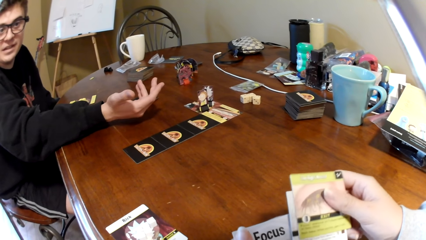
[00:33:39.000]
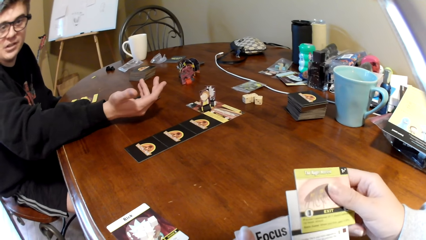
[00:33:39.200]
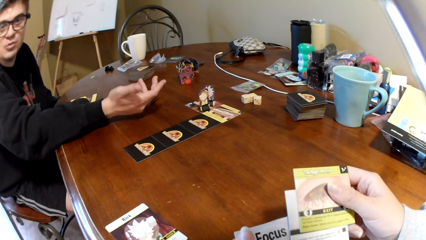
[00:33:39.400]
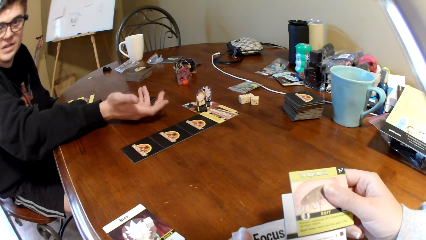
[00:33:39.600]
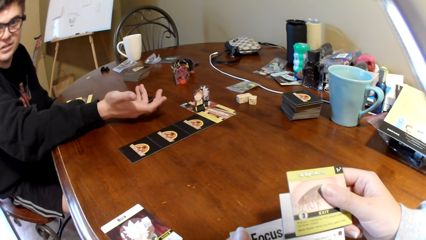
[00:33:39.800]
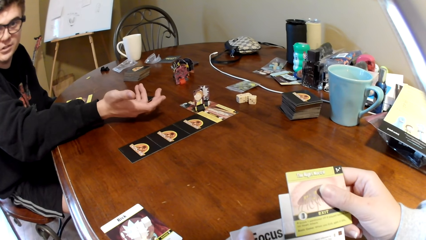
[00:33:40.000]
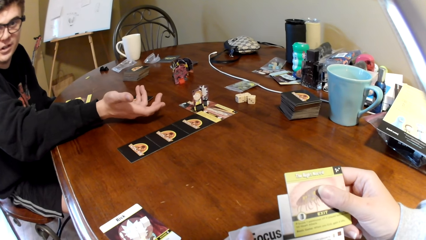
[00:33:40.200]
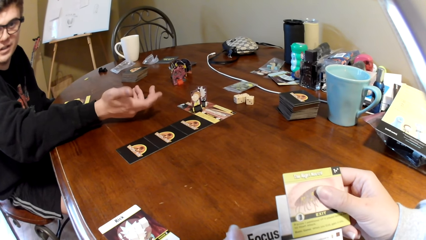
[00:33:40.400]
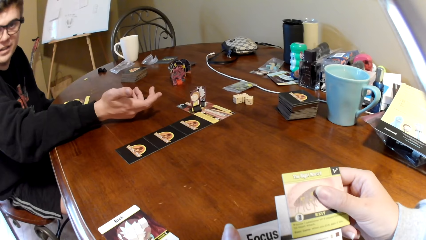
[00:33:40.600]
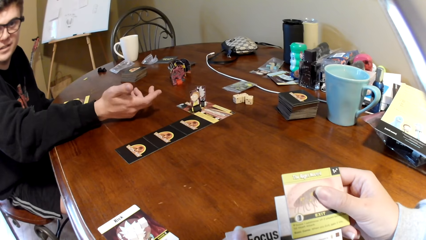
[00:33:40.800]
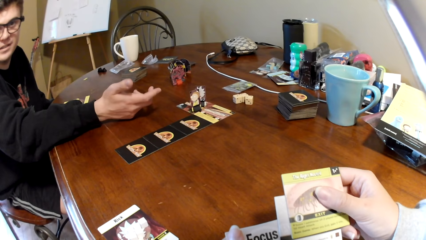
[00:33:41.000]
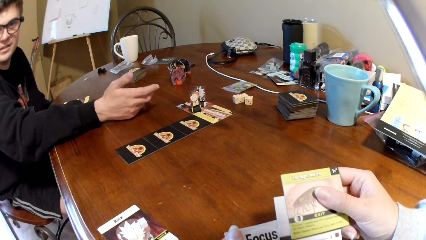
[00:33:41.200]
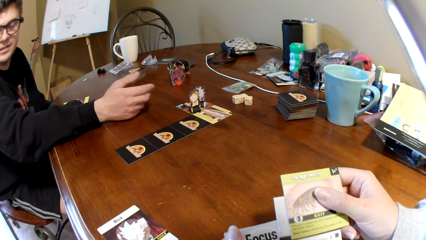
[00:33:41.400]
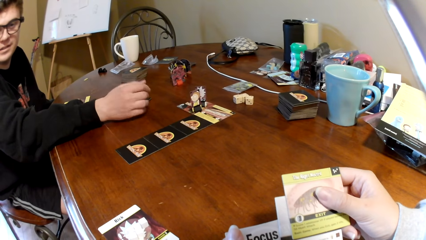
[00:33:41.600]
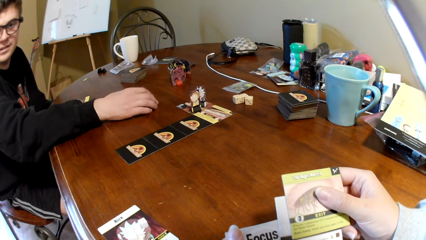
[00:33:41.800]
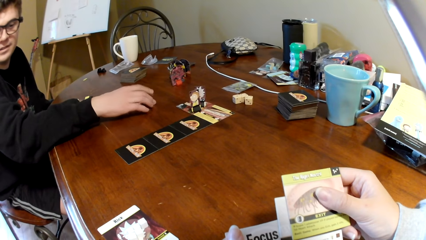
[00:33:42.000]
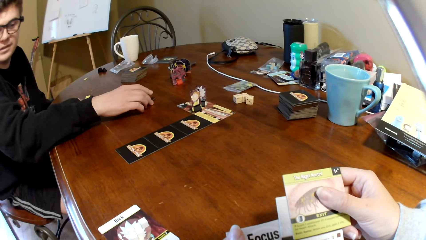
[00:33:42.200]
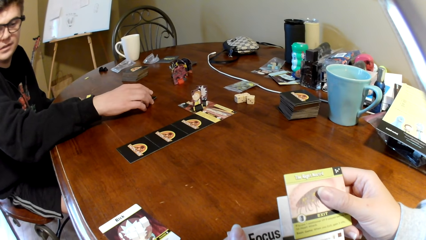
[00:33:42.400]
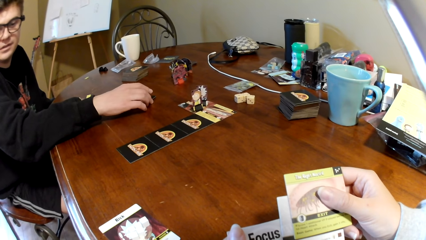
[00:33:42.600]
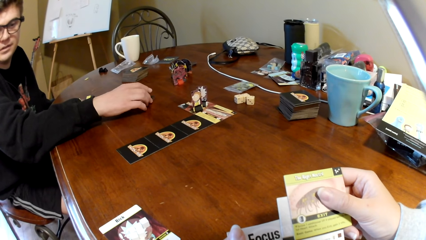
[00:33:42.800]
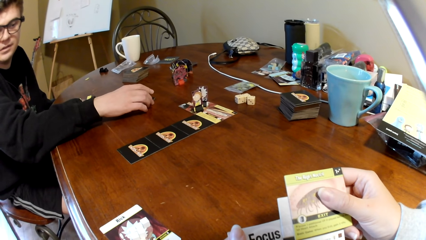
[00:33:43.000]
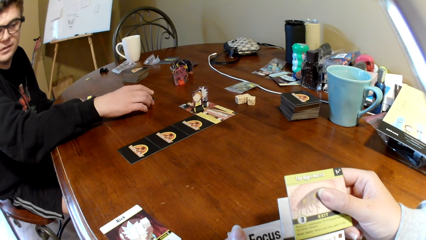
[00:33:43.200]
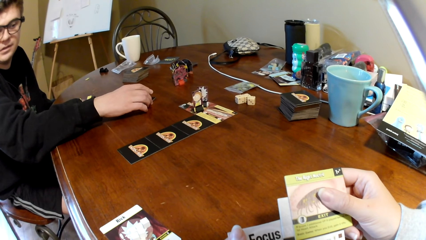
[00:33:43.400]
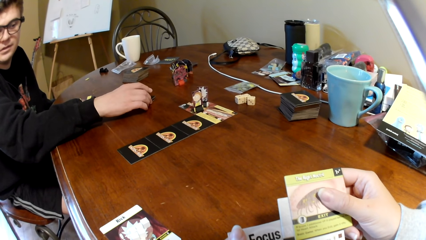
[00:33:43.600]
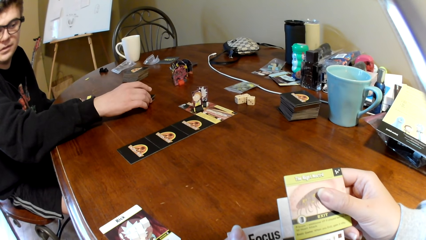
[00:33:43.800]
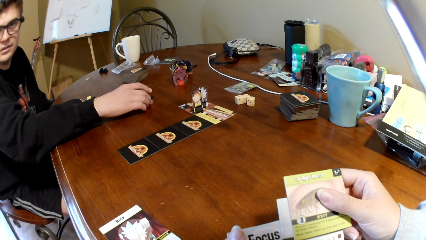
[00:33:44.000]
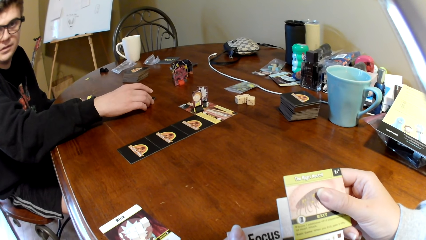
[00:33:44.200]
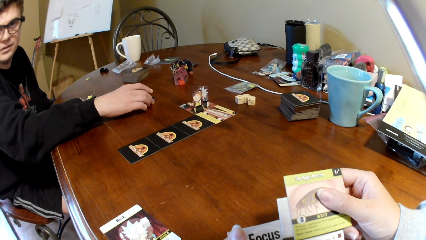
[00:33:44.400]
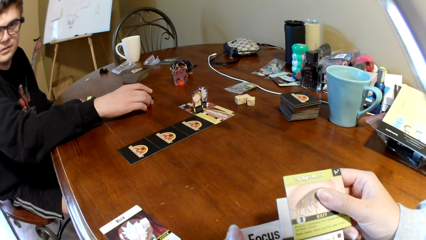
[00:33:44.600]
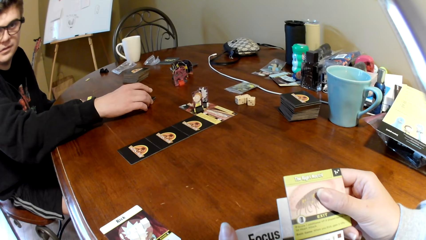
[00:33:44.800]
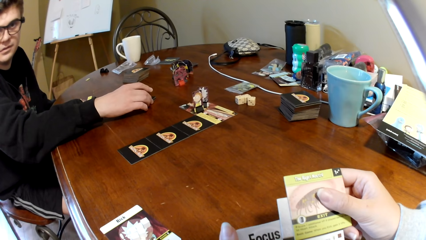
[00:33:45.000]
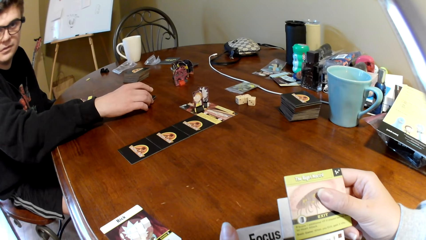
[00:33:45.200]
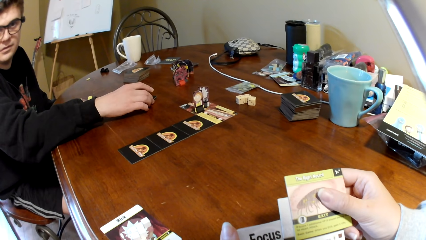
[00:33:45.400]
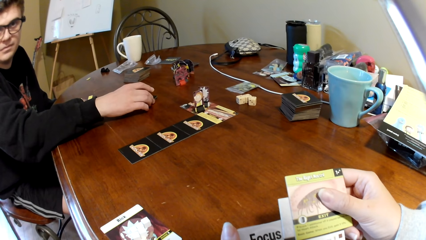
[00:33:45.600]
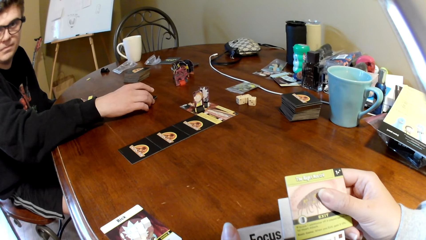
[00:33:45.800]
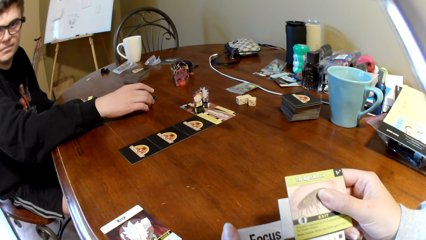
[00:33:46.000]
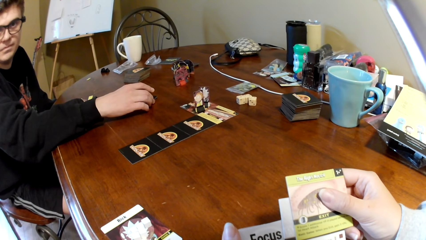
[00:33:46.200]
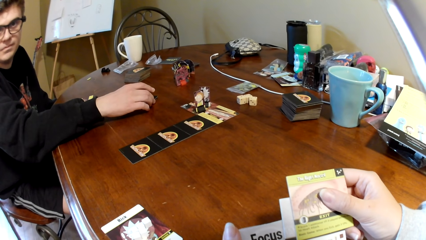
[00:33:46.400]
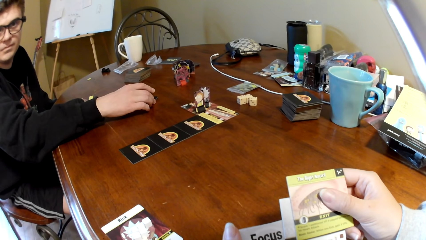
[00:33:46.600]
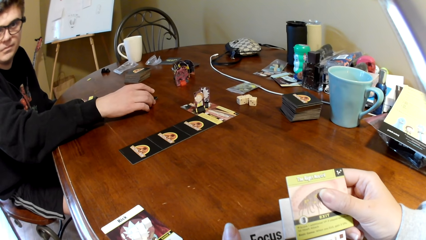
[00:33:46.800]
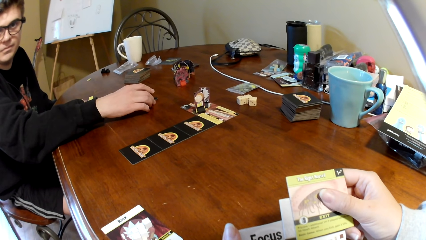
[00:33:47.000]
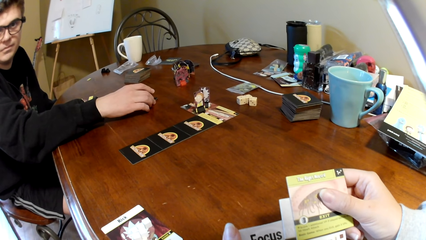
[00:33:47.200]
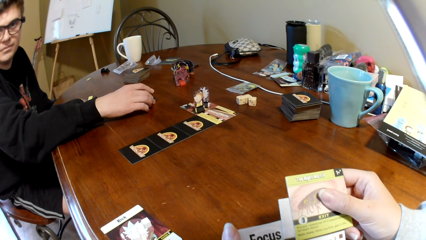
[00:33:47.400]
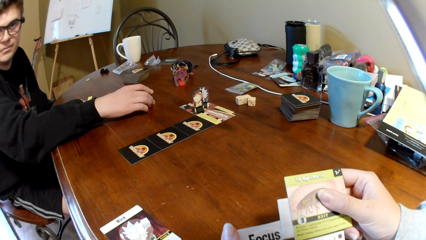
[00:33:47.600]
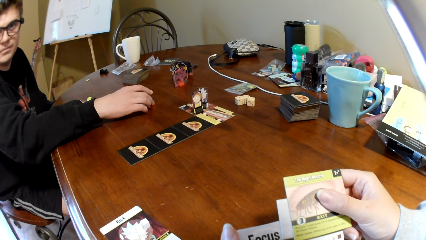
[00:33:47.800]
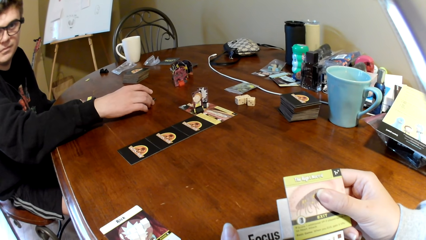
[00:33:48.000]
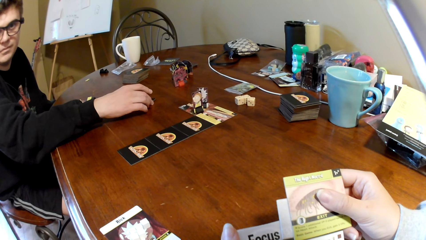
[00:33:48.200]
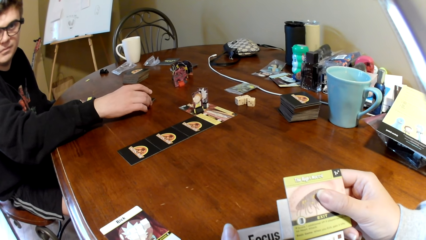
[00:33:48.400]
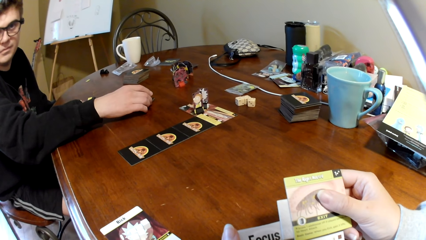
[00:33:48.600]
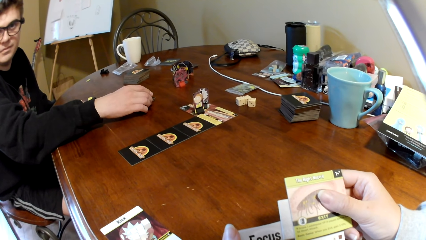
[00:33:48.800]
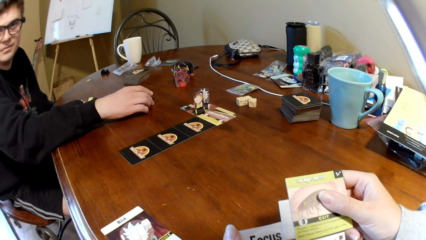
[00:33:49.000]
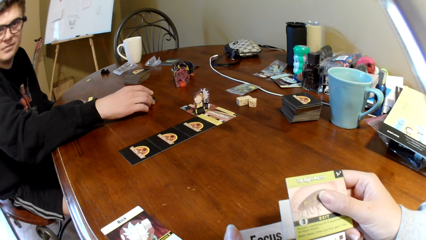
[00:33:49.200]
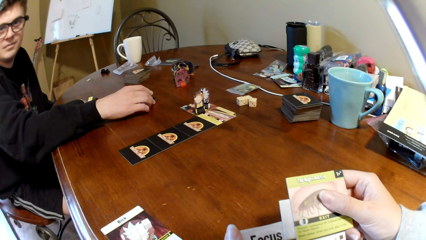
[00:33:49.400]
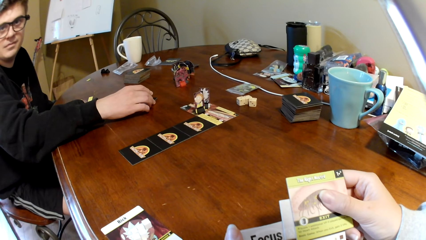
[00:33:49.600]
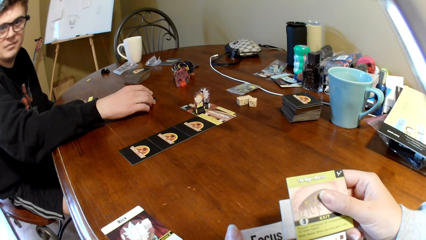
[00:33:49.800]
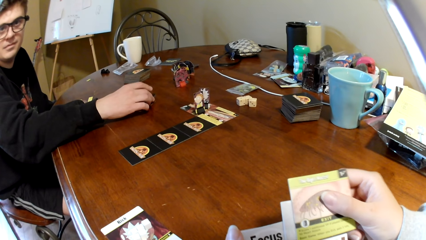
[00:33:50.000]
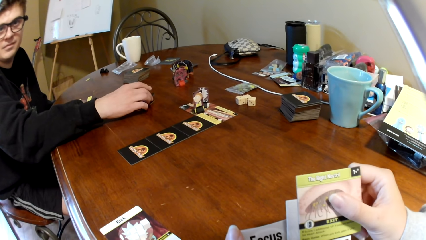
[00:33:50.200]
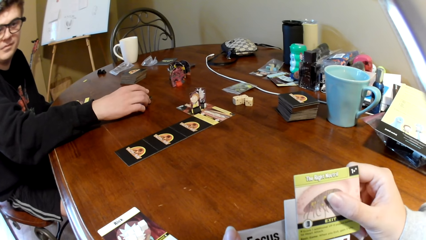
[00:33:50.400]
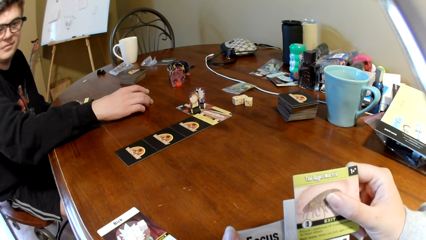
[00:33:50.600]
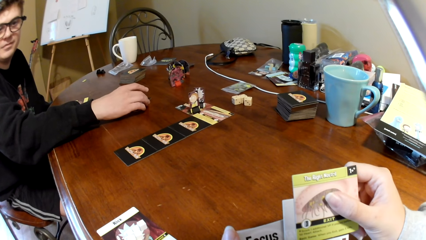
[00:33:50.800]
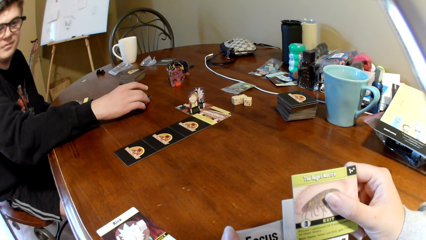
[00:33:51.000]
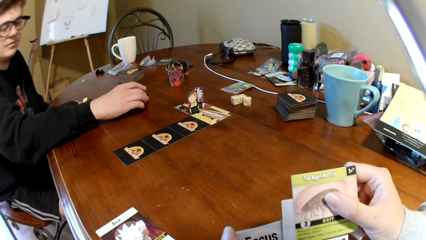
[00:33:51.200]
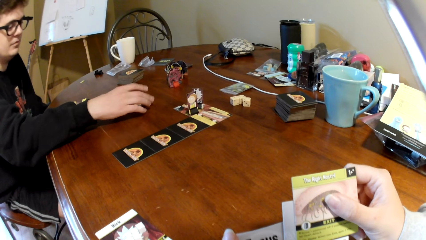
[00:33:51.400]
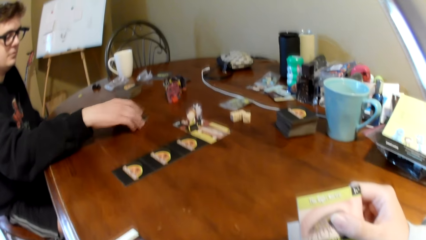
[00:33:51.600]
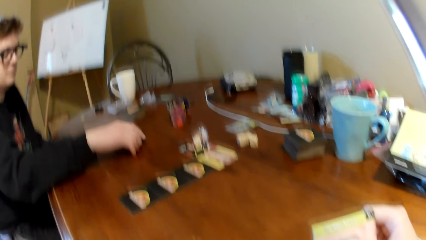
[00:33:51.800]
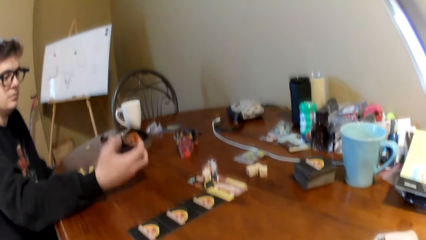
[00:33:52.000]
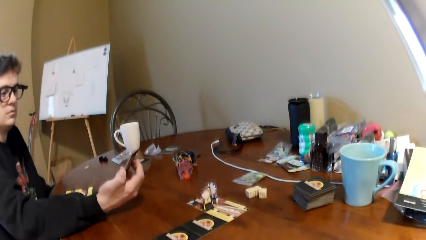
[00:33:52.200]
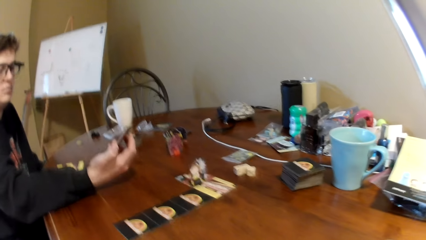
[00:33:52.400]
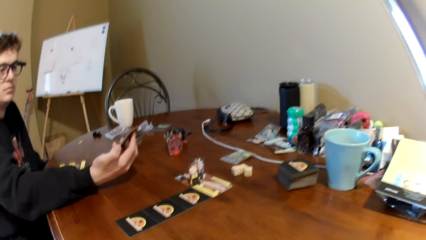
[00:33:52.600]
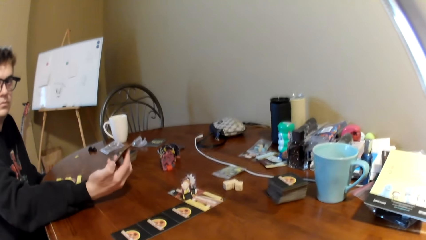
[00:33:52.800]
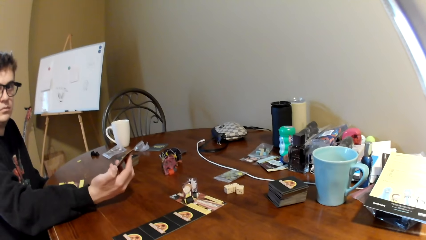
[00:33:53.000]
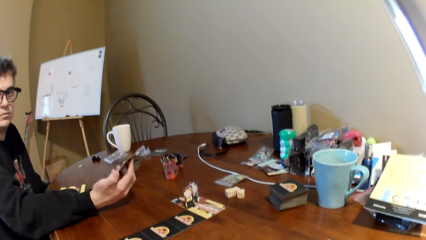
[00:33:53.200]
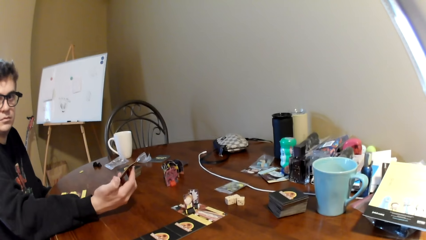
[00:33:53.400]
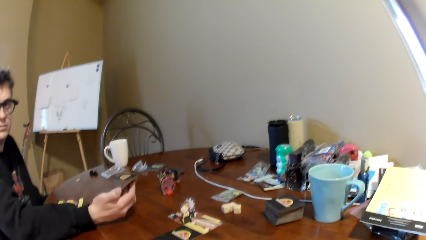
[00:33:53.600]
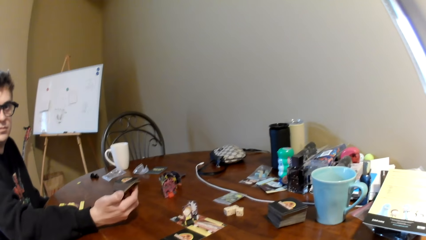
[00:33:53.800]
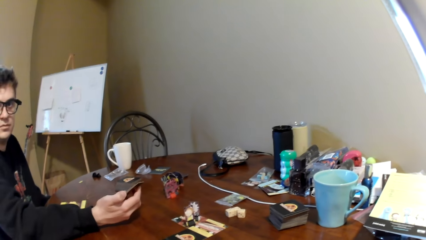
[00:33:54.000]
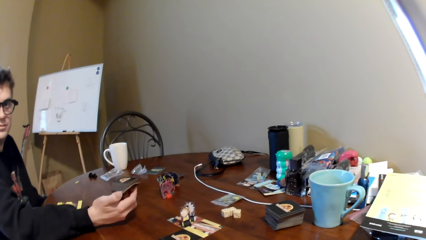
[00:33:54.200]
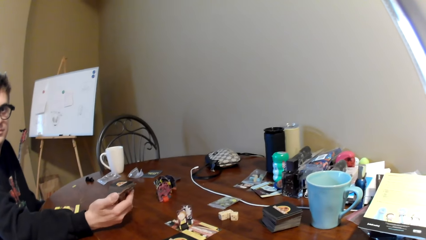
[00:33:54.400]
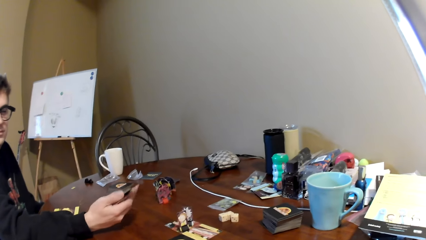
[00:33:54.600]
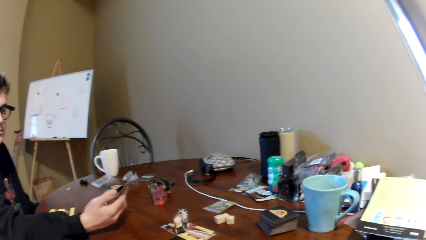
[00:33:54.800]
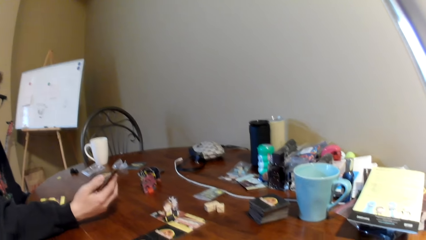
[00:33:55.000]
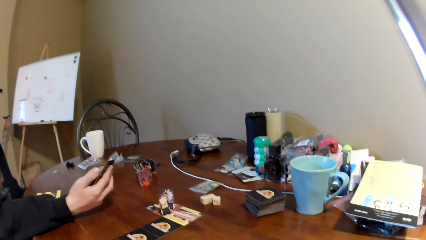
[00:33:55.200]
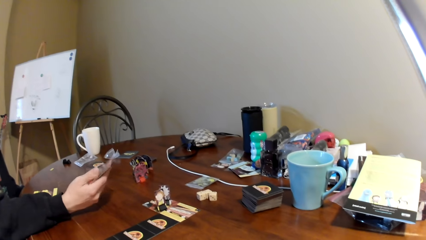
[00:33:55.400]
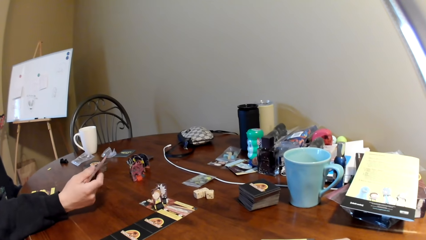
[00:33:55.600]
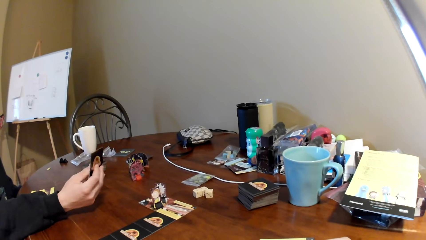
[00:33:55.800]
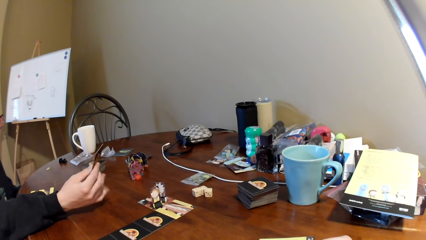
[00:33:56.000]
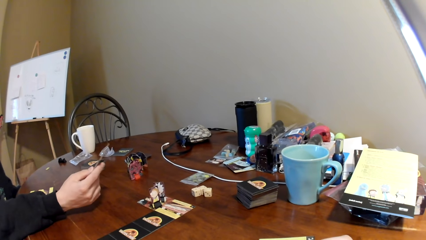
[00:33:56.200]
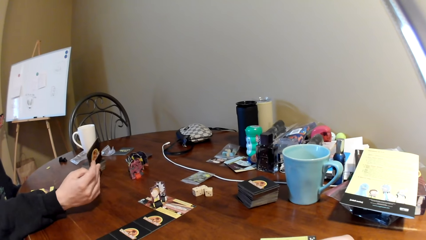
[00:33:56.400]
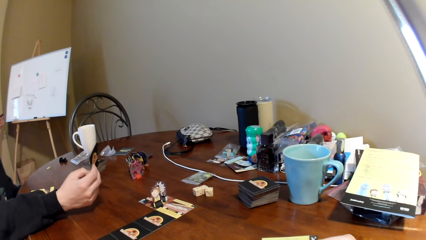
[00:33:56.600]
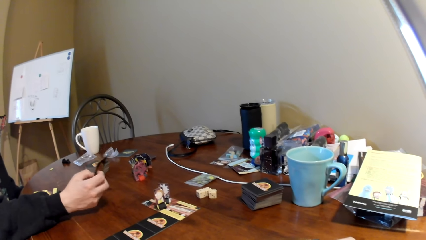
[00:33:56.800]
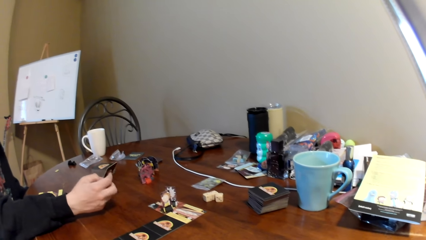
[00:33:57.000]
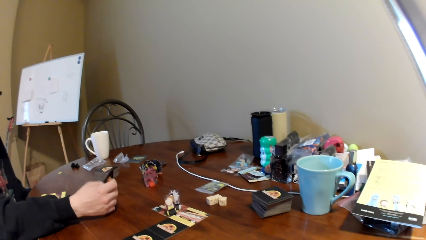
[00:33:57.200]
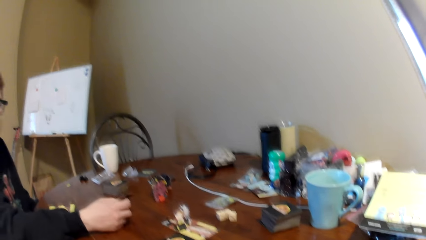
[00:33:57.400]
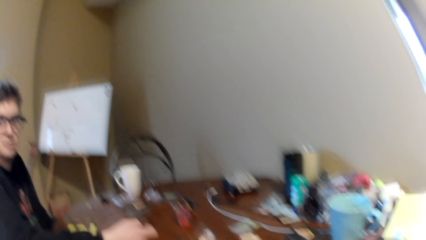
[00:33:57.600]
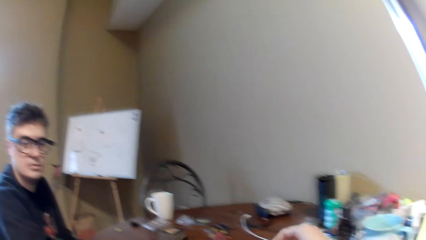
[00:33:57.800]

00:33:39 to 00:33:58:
The camera wearer looks at the playing cards. A man converses with the camera wearer. The man touches the playing cards. He holds the card. He picks up the playing cards. He looks at the playing card. The camera wearer looks at the man. The man touches the playing cards.
